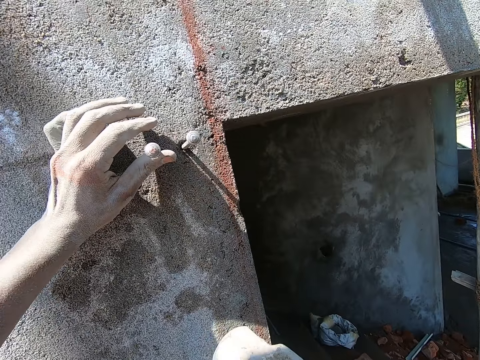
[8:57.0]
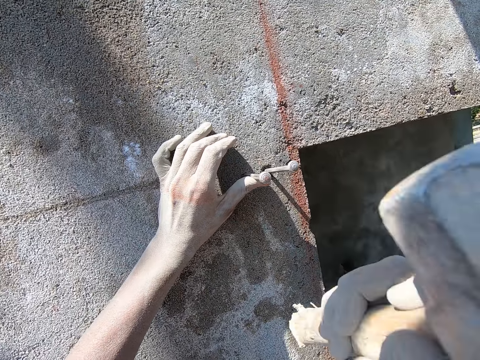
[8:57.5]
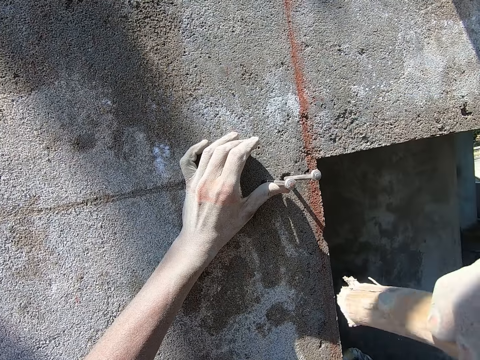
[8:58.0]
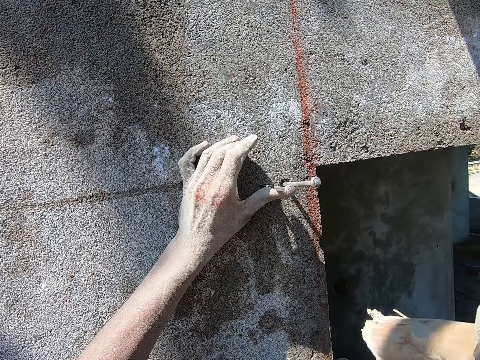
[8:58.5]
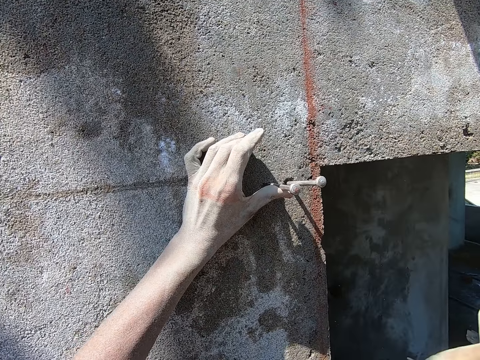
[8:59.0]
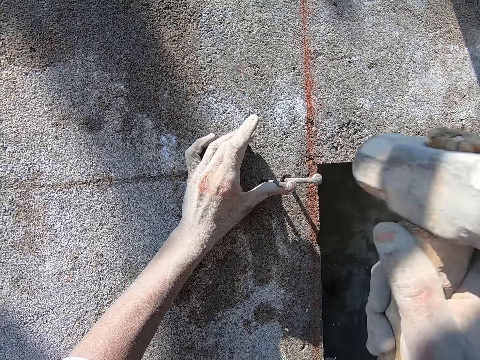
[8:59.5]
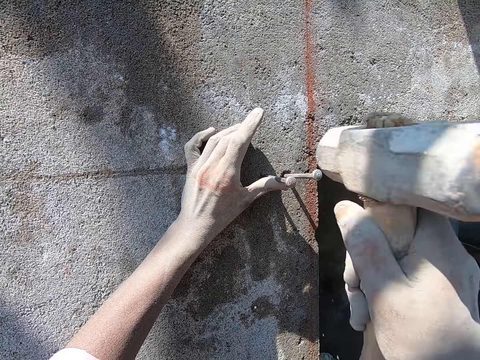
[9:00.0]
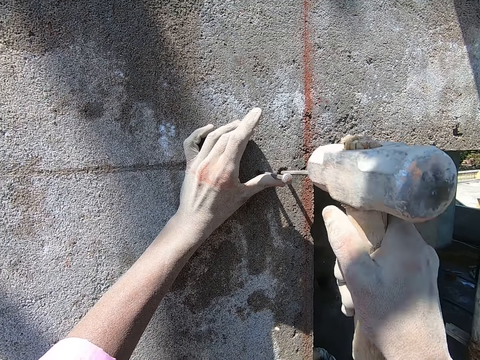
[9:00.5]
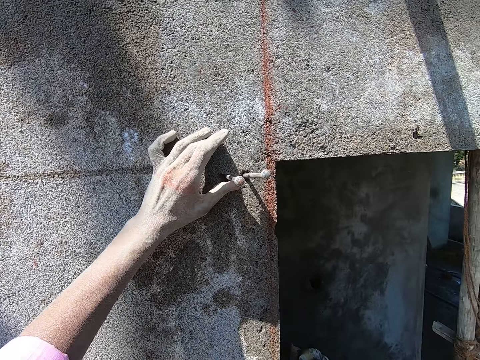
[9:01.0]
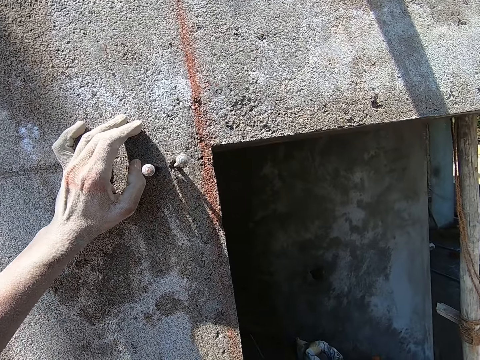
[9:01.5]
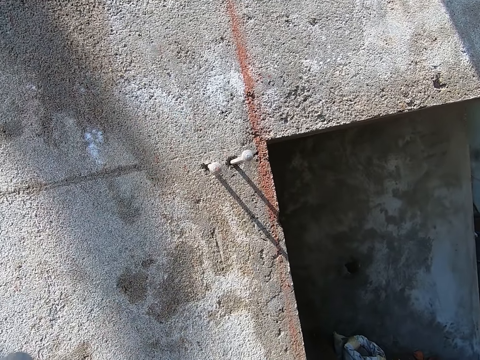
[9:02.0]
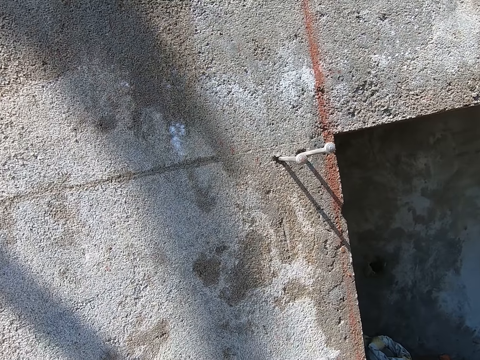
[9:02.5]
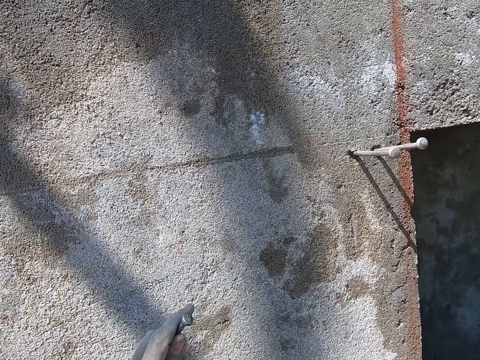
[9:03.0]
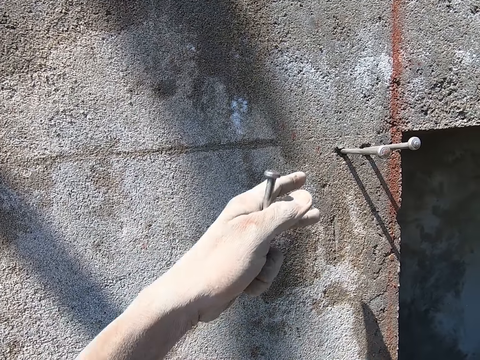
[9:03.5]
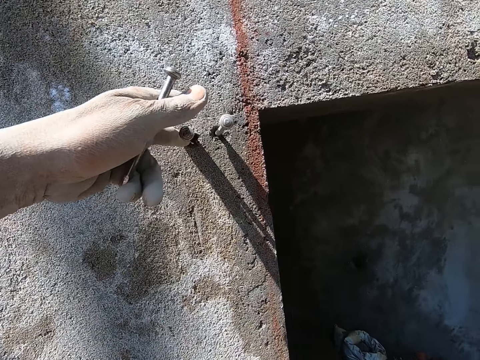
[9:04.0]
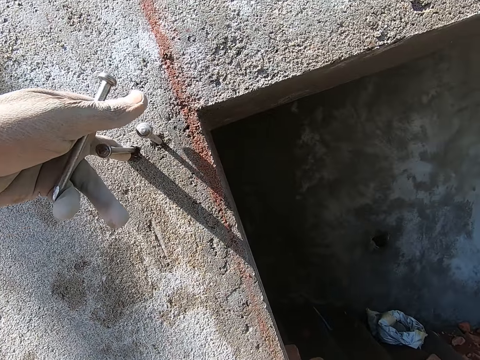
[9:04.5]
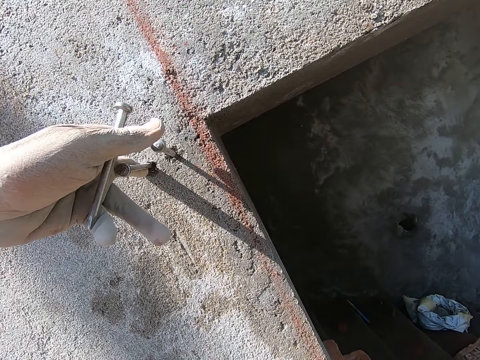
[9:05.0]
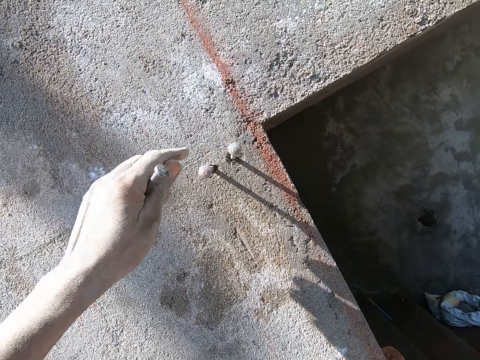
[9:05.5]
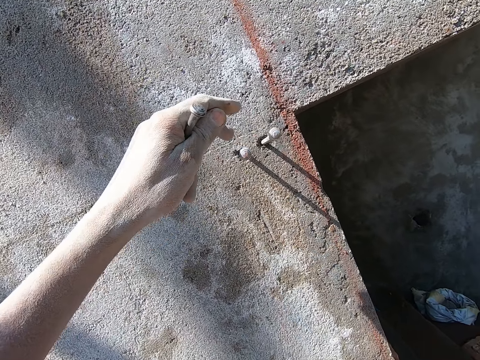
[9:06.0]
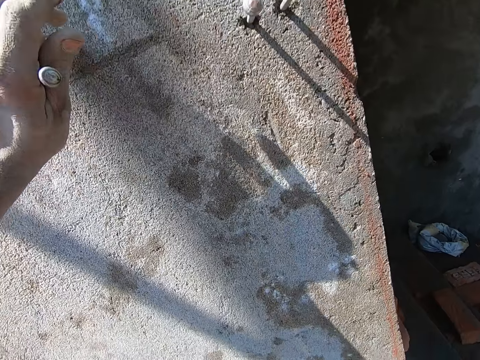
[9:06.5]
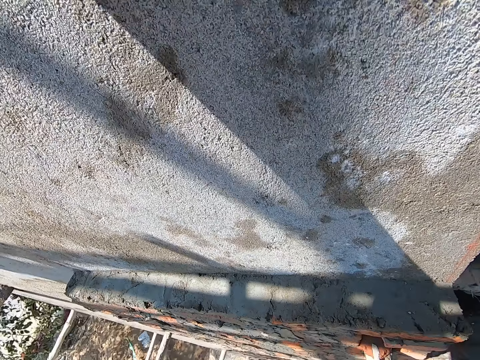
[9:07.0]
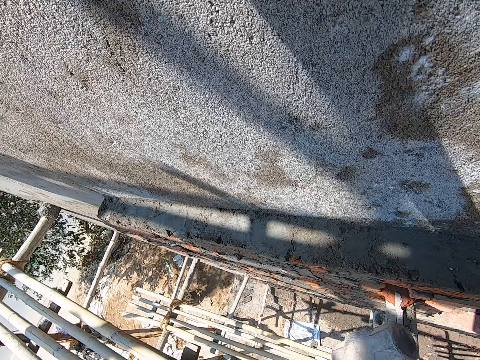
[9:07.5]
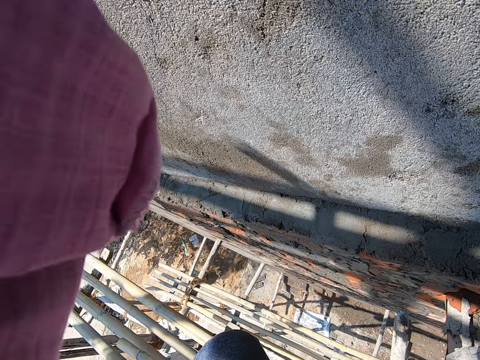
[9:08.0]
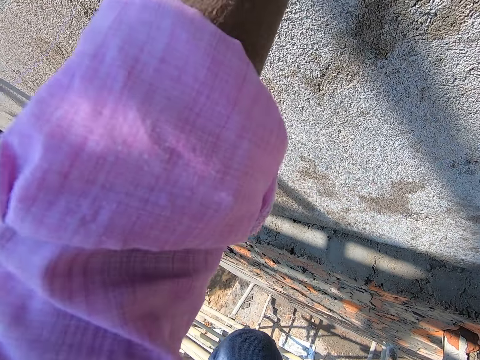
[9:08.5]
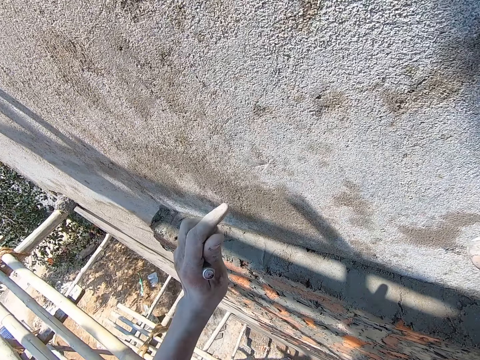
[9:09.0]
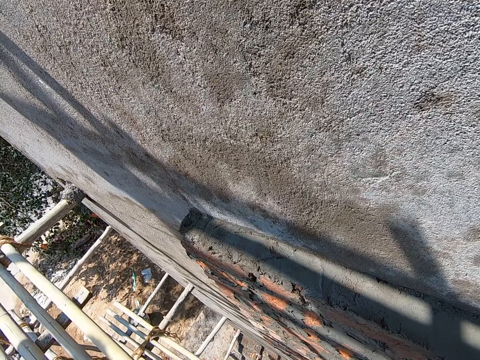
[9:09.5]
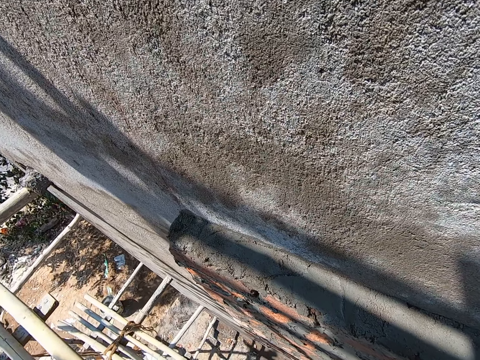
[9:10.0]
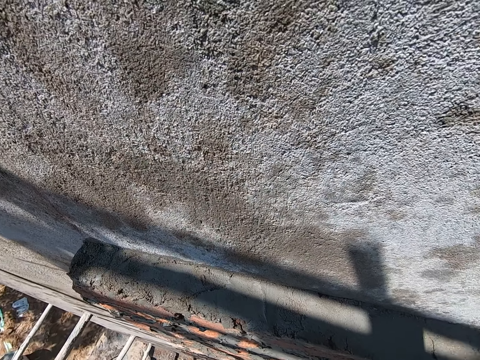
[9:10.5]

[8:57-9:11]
The camera wearer gets another nail. He measures the nail on the wall with his left hand. He moves his body.

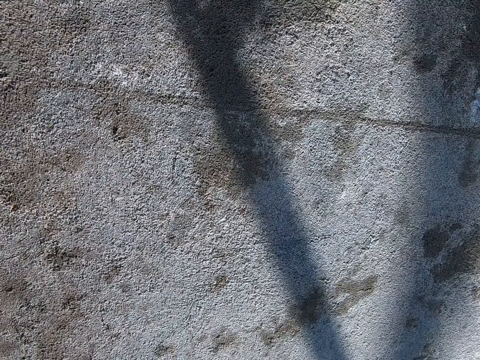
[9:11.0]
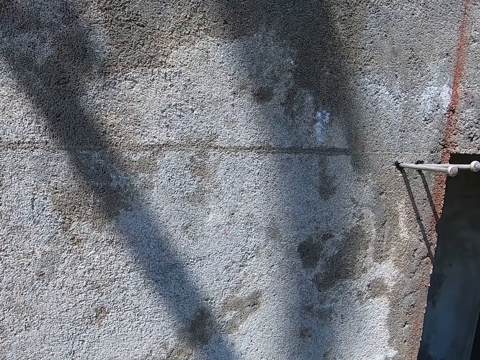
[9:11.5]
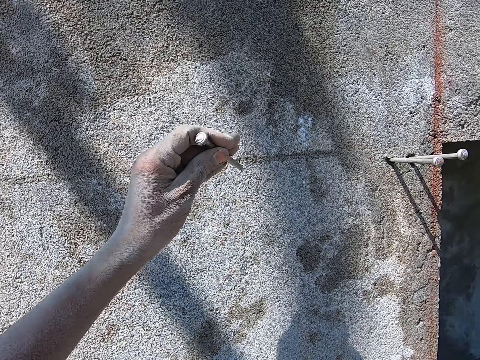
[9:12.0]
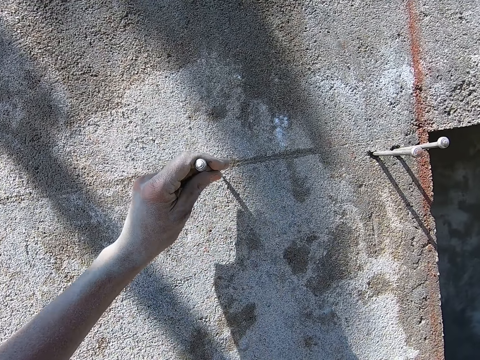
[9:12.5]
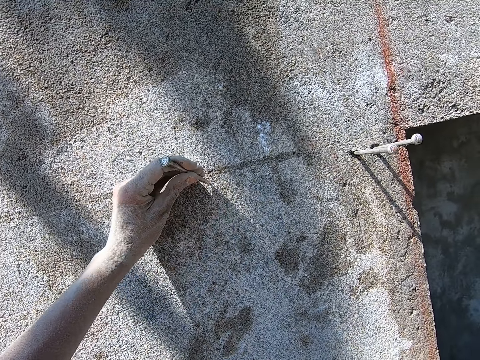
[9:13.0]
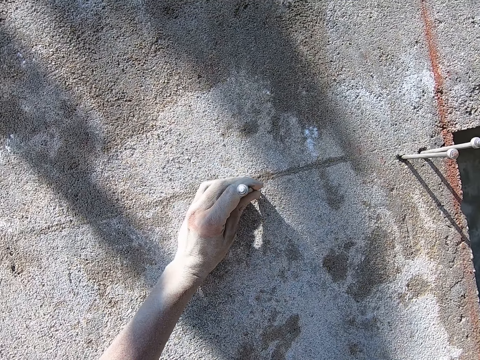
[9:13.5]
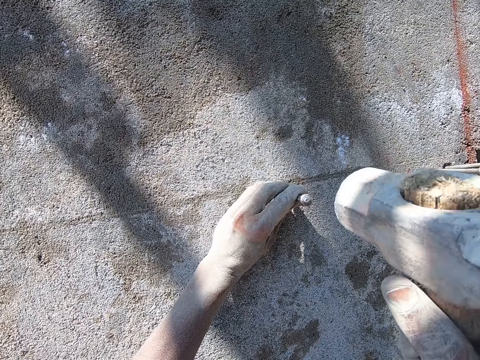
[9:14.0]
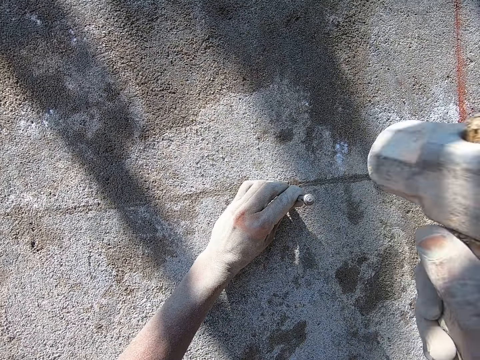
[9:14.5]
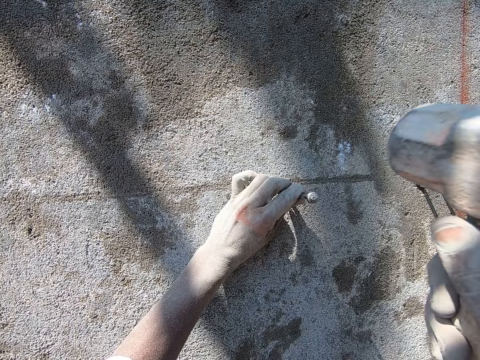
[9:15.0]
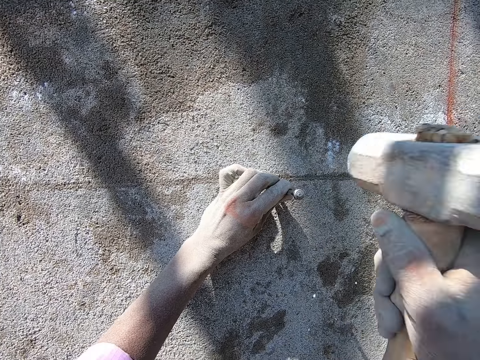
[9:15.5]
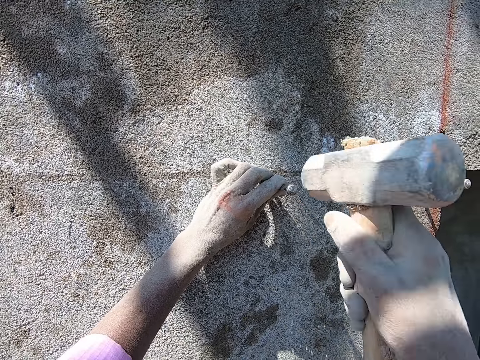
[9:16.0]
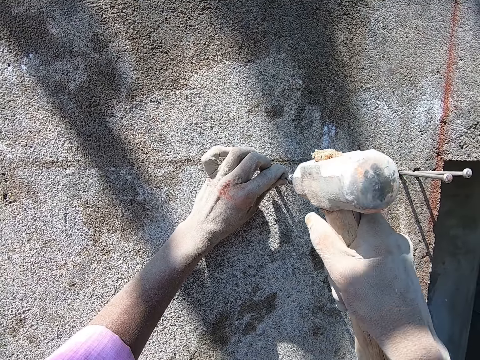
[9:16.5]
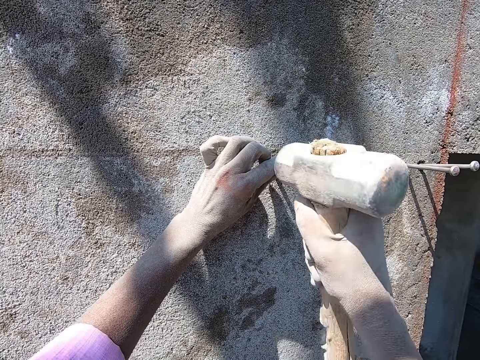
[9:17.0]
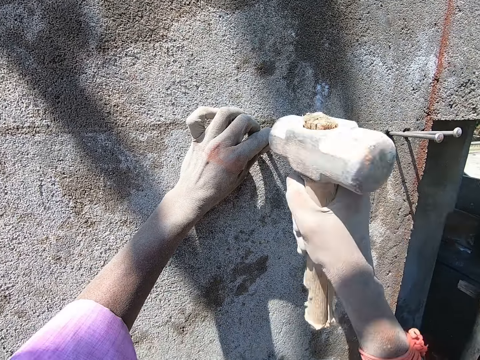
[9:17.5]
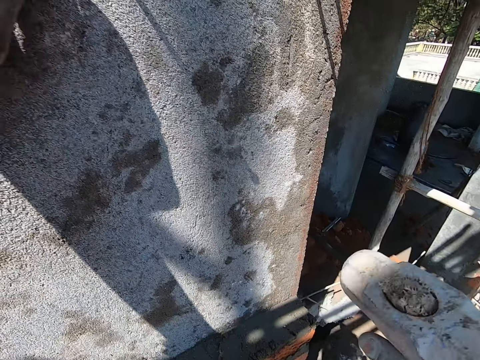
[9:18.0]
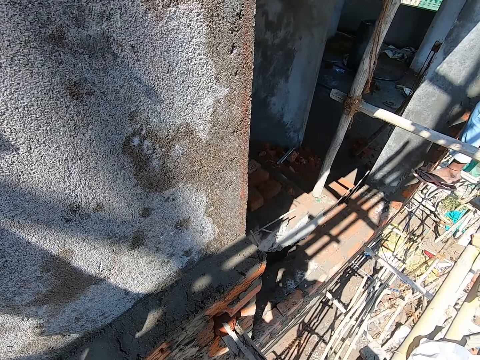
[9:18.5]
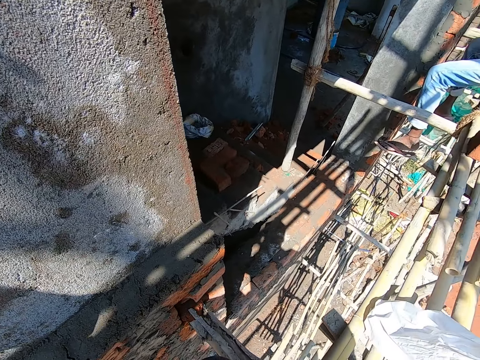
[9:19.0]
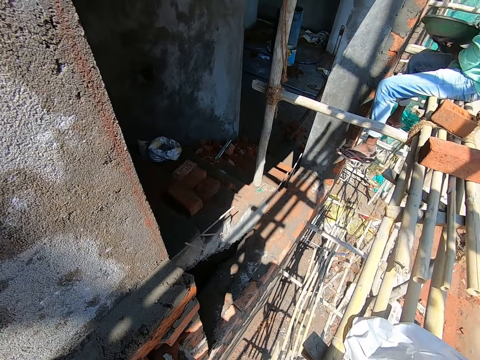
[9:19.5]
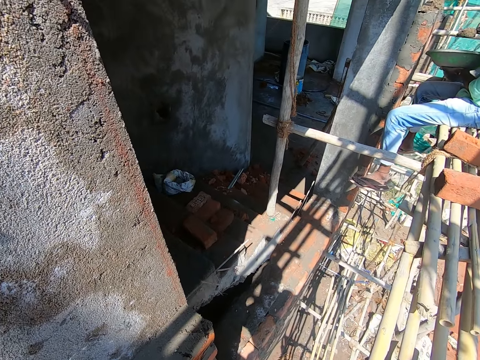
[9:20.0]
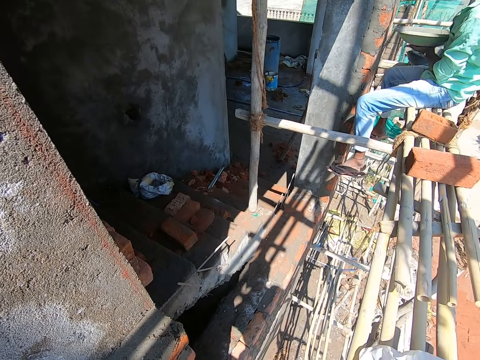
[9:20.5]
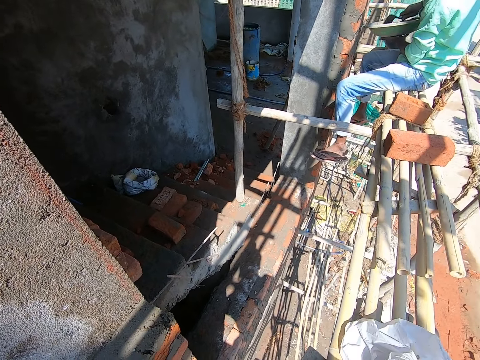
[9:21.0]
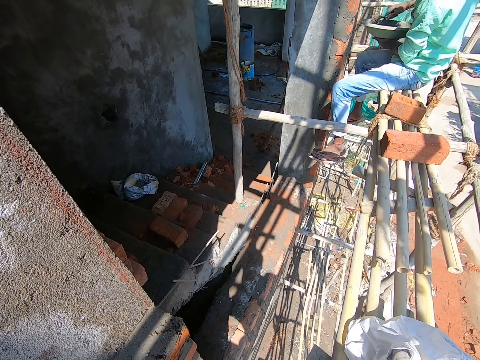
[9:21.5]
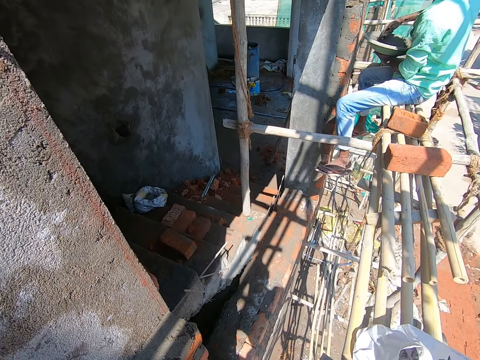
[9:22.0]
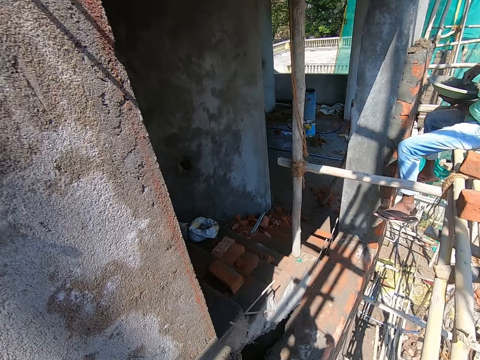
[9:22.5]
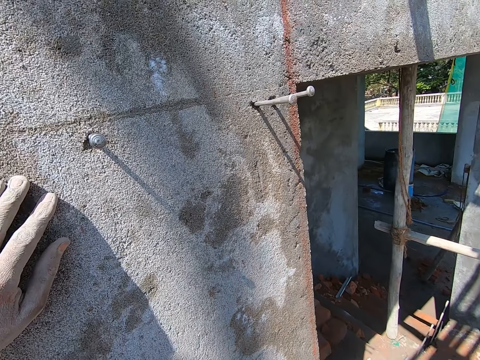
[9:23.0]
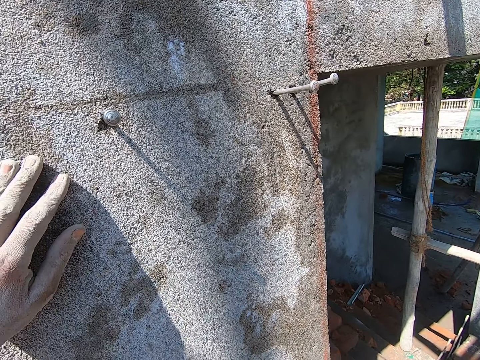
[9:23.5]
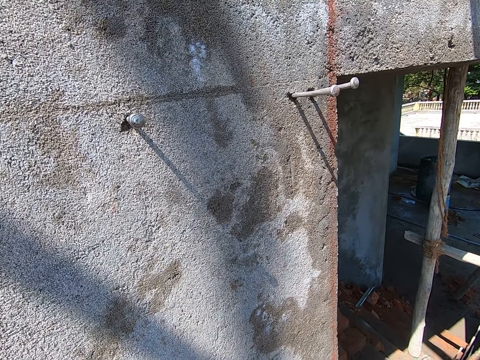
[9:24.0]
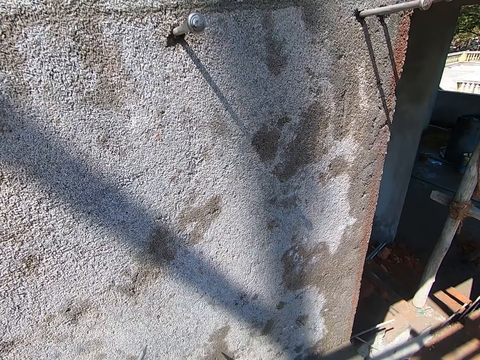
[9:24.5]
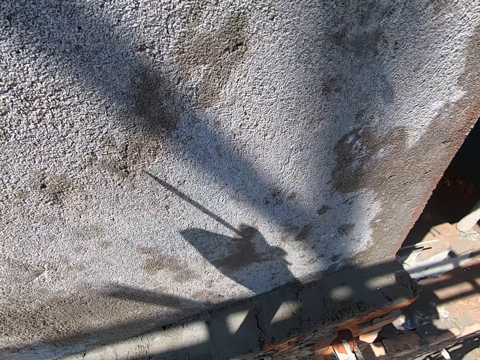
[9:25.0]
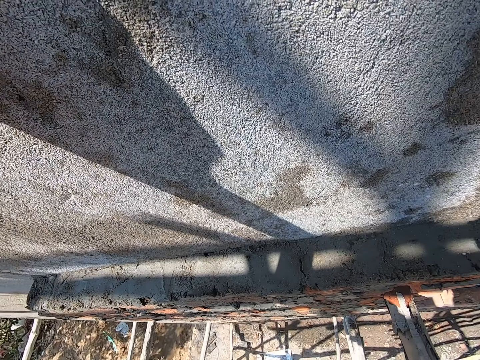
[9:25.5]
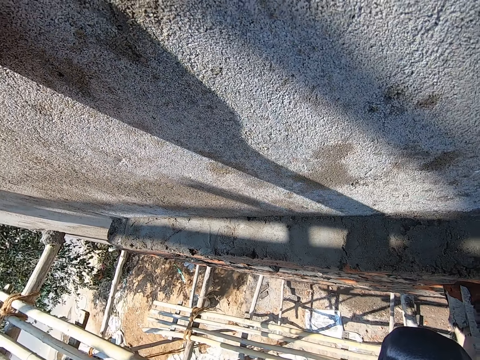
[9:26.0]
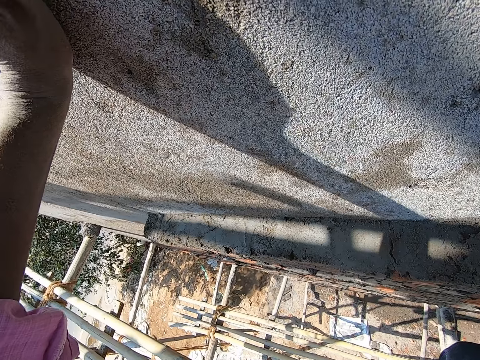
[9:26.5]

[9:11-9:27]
The camera wearer nails the wall with a nail in his left hand and the mallet in his right hand. He puts the nail on the wall. He hits the nail with the hammer. He moves the hammer with the right hand. A man picks up mortar in a head pan on his left hand with a hand trowel in his right hand. The camera wearer does something. The man hits the head pan with the hand trowel in his right hand. The man touches the mortar in the head pan with the hand trowel in his right hand. The camera wearer holds the wall with the left hand. He does something.
